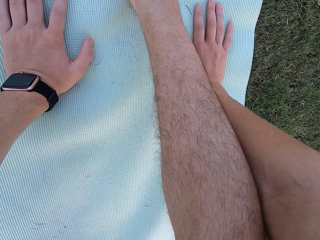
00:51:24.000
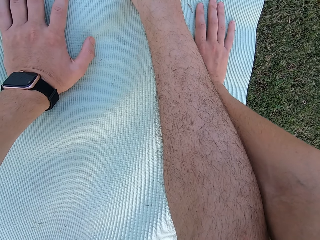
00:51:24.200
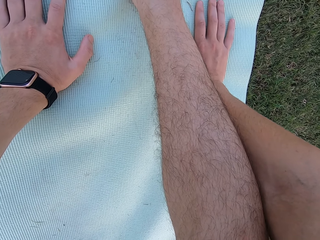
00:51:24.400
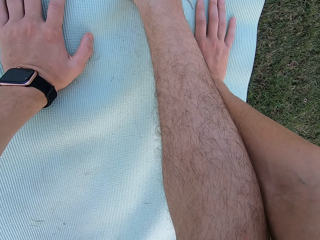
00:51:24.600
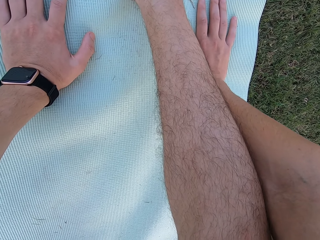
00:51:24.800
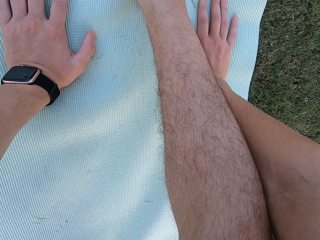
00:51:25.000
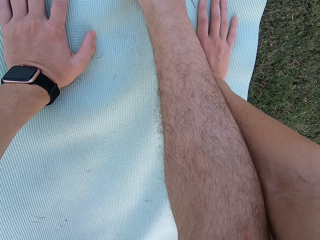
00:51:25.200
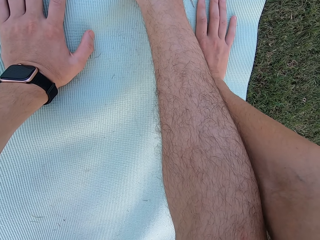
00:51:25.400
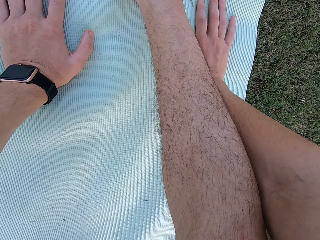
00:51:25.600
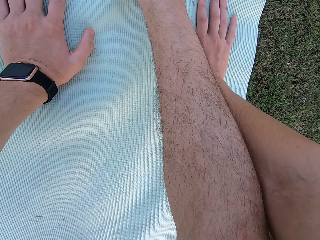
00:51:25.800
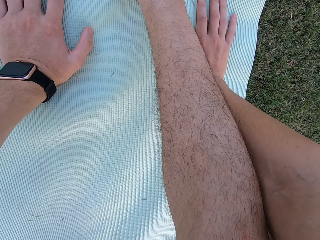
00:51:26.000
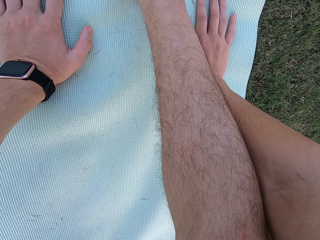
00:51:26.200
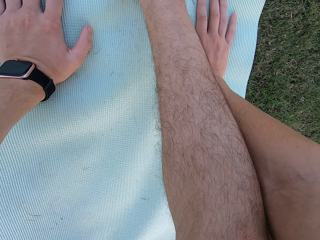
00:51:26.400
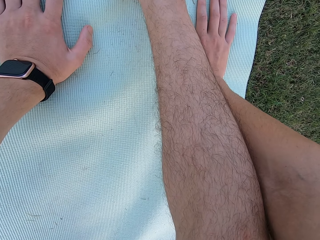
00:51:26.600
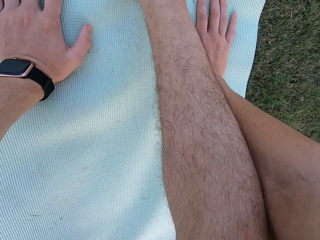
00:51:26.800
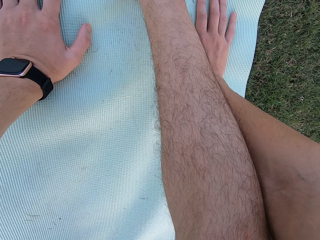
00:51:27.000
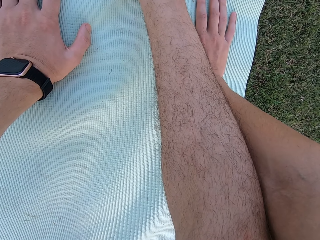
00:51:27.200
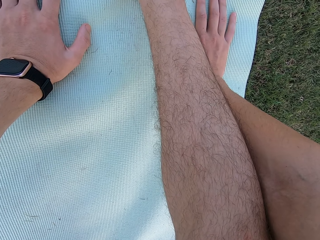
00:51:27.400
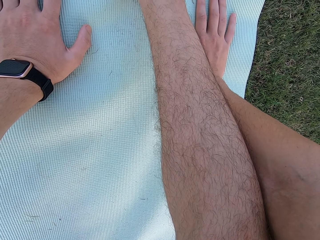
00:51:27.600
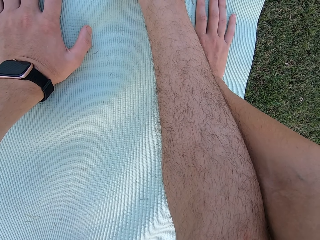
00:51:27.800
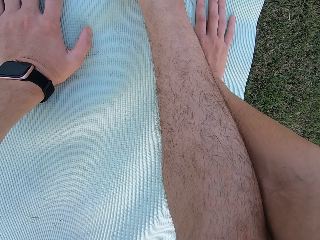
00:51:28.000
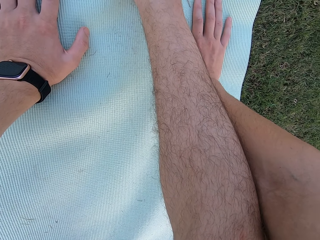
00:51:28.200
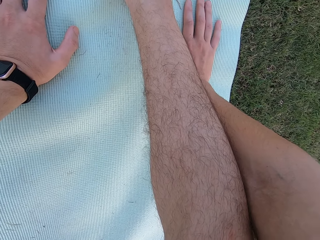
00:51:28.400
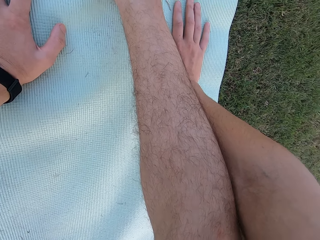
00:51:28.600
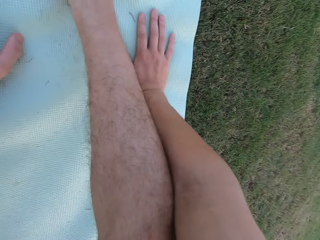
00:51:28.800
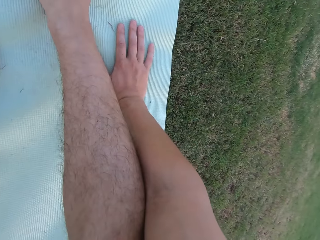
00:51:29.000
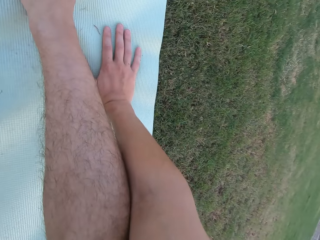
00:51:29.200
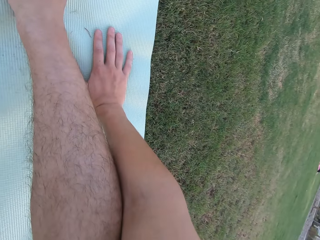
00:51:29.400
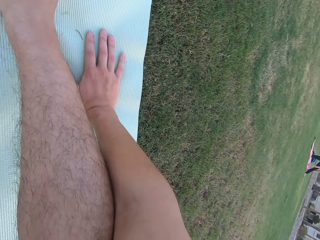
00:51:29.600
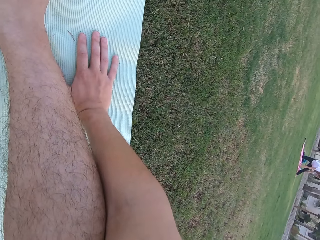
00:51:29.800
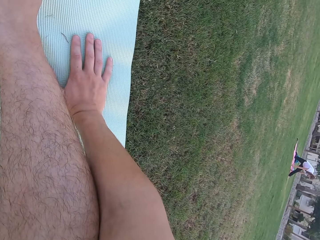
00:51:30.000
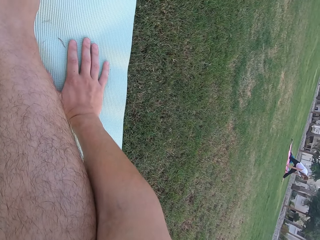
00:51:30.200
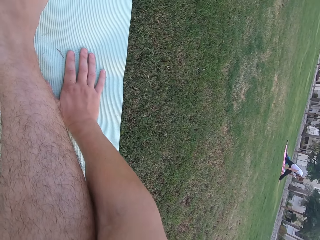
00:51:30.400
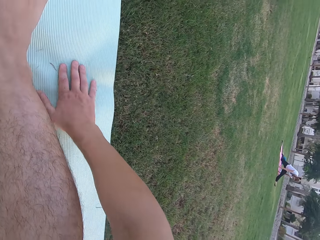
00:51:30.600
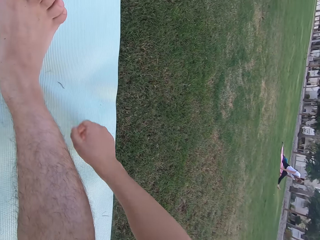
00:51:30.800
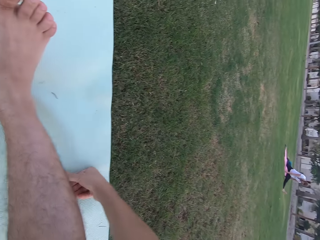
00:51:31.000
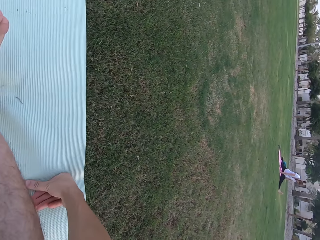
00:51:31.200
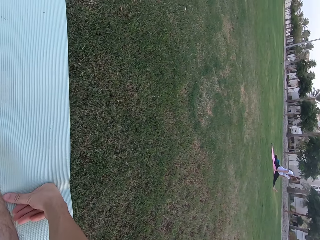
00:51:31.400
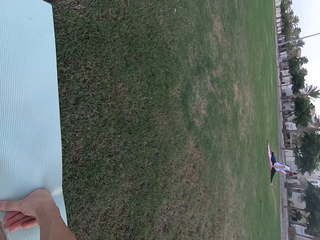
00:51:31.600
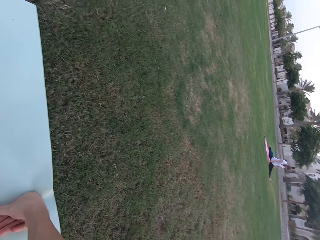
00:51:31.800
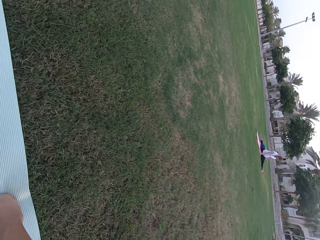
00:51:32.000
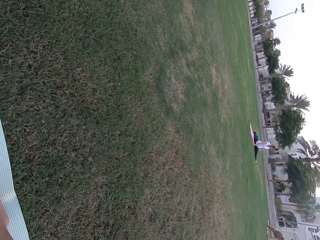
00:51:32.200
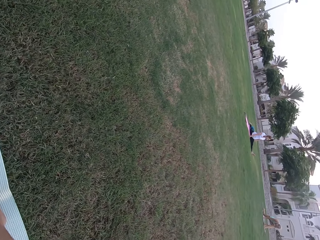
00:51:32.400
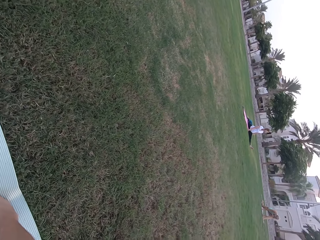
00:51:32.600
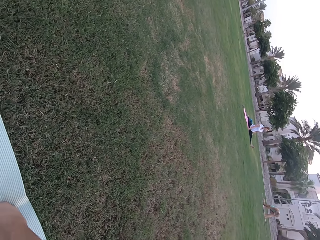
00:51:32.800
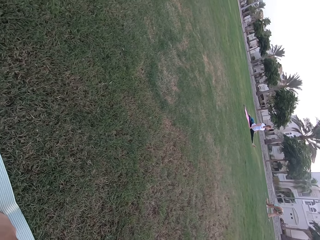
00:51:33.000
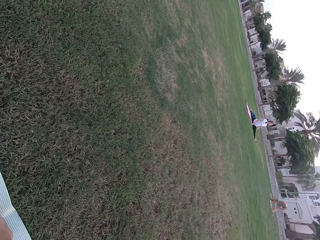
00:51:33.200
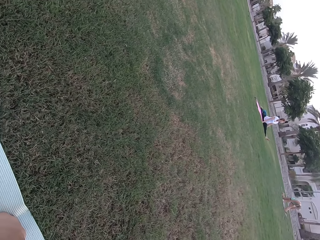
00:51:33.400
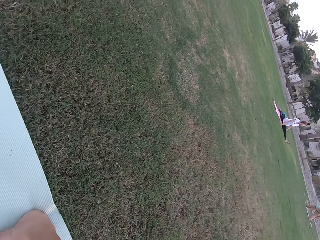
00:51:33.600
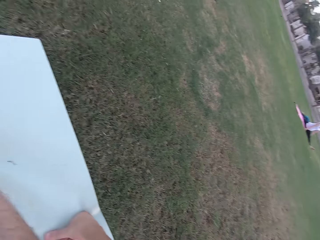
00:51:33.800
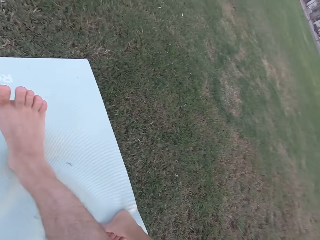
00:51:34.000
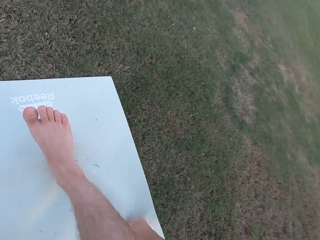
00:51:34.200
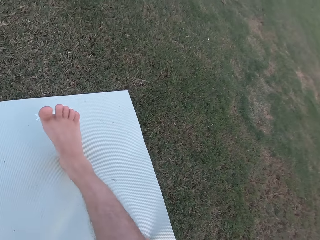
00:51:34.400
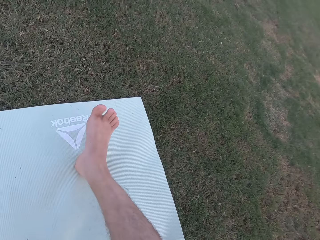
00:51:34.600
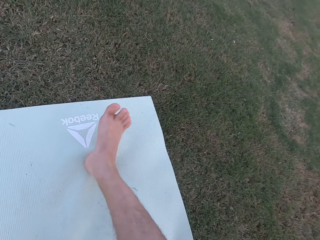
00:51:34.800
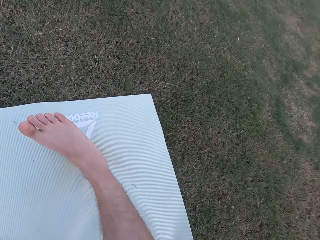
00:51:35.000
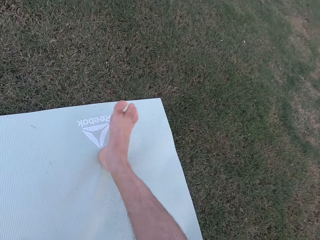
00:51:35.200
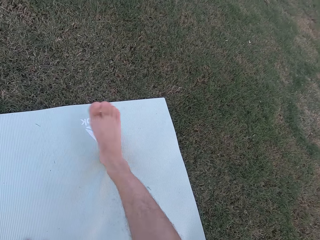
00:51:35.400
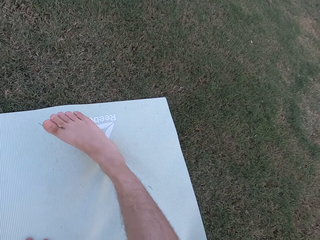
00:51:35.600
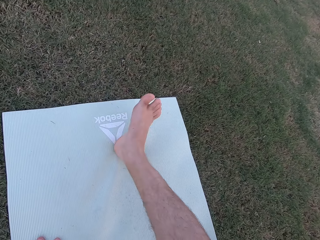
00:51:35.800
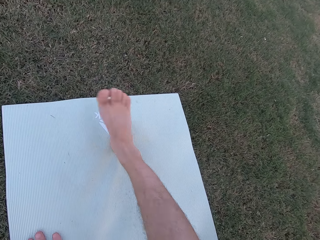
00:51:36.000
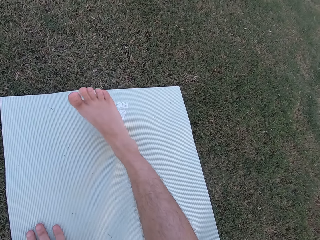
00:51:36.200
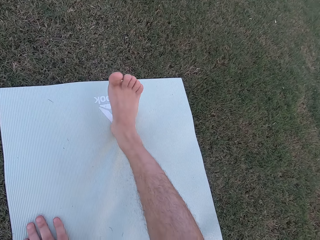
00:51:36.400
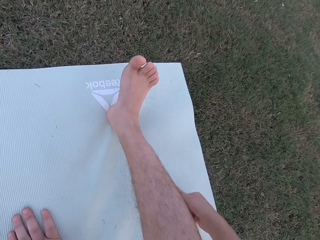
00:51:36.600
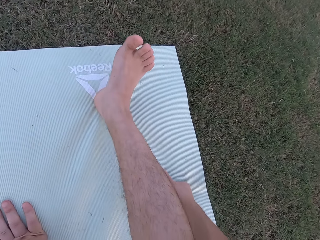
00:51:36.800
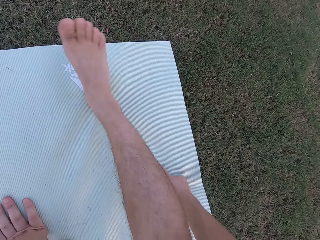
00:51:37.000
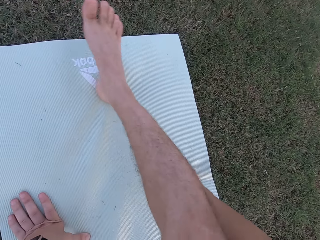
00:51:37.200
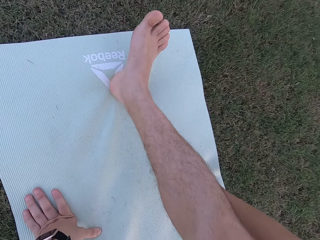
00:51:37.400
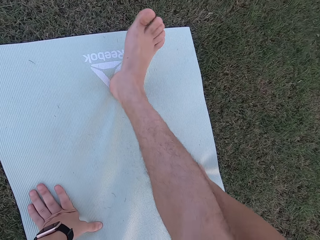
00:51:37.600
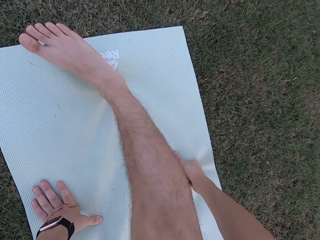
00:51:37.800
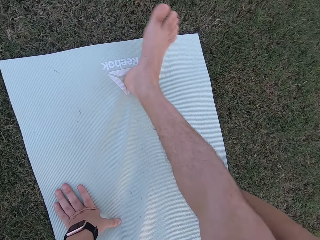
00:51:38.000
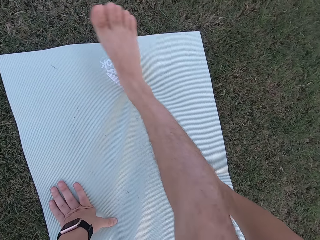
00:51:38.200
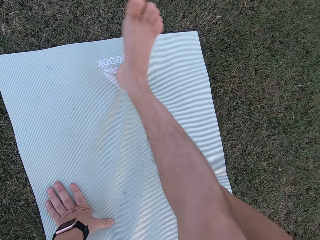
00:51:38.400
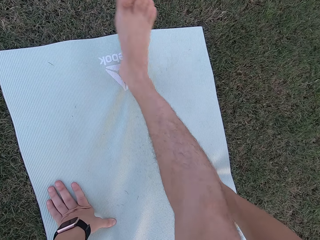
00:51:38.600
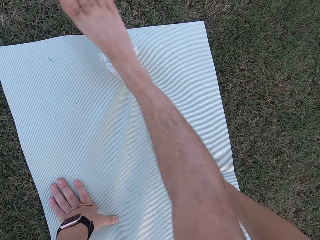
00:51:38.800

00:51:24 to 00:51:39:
The camera wearer looks around the field. He stares at a person. The person stretches her legs on the ground. The camera wearer looks around the field. He stretches his legs on the exercise mat. He moves his leg.

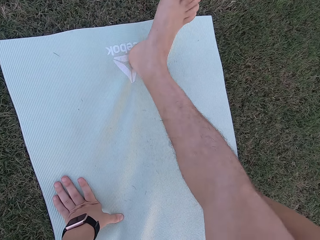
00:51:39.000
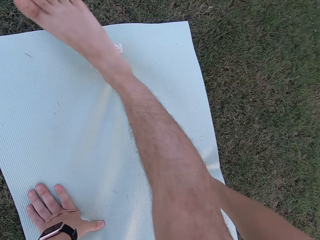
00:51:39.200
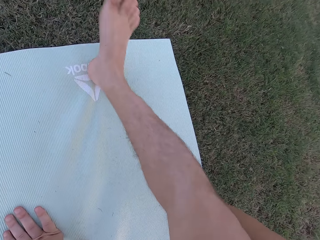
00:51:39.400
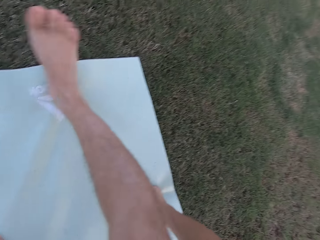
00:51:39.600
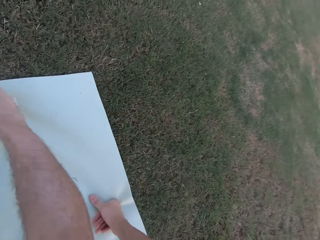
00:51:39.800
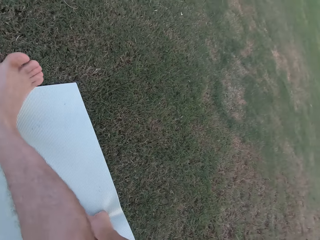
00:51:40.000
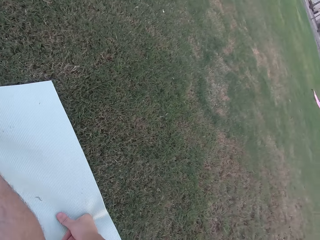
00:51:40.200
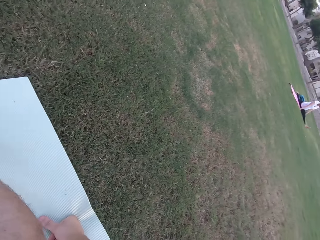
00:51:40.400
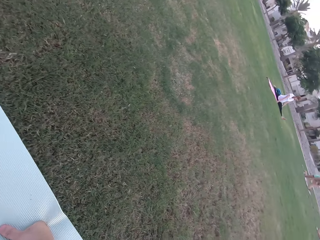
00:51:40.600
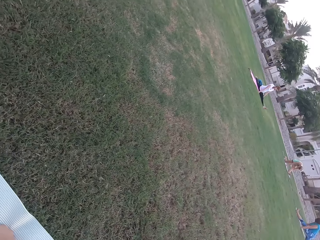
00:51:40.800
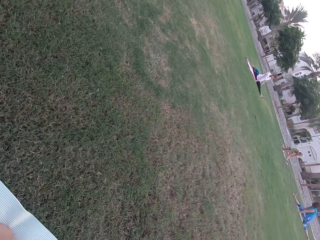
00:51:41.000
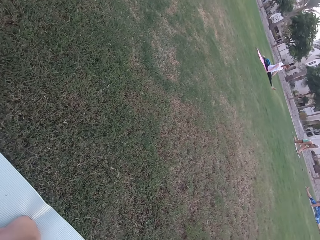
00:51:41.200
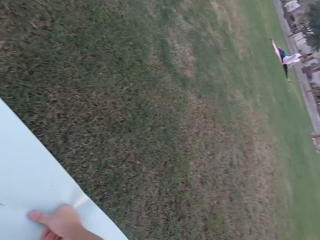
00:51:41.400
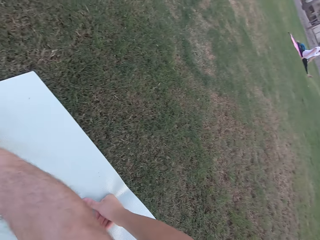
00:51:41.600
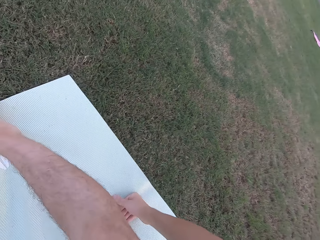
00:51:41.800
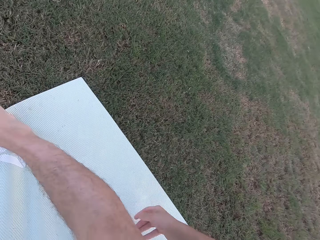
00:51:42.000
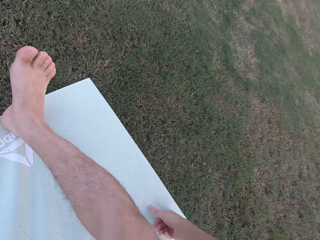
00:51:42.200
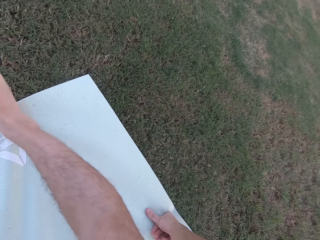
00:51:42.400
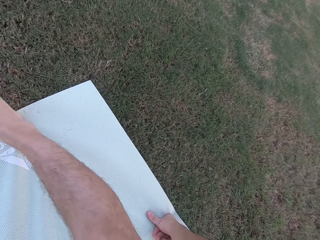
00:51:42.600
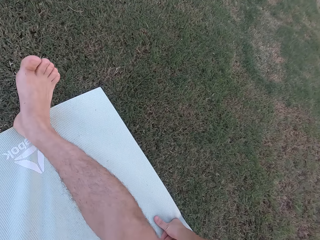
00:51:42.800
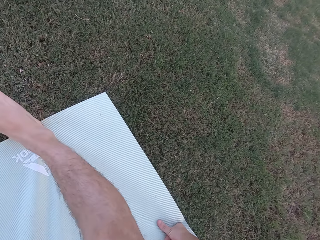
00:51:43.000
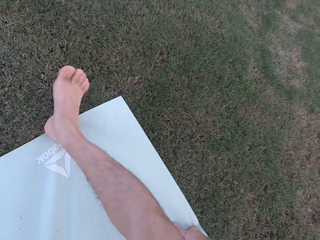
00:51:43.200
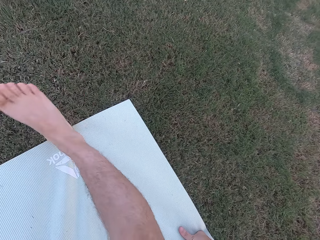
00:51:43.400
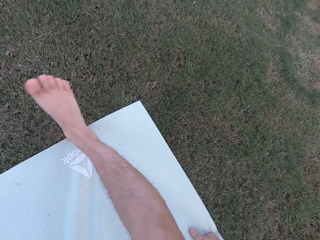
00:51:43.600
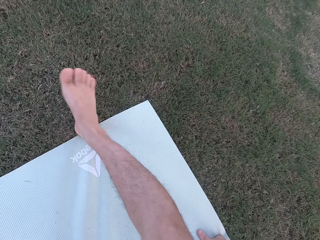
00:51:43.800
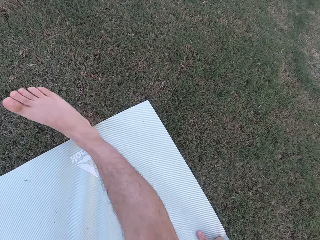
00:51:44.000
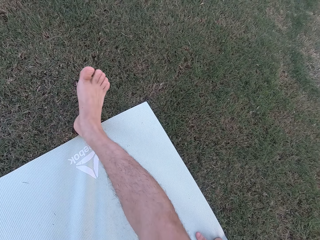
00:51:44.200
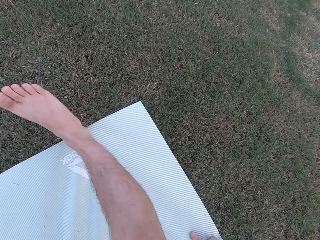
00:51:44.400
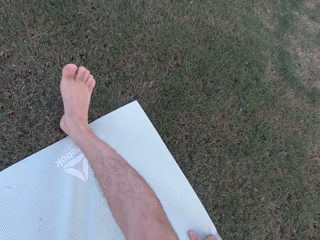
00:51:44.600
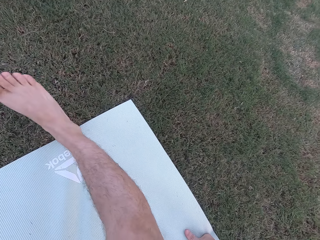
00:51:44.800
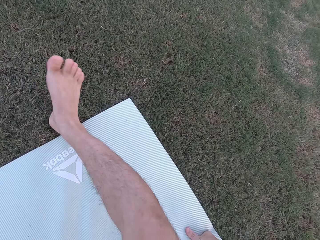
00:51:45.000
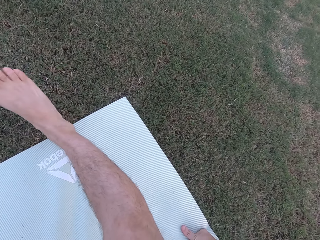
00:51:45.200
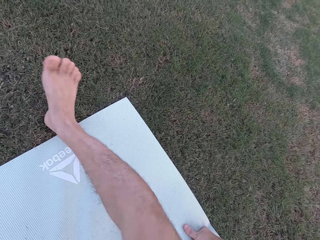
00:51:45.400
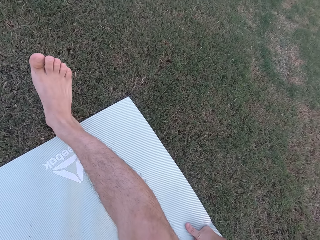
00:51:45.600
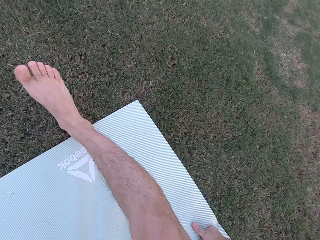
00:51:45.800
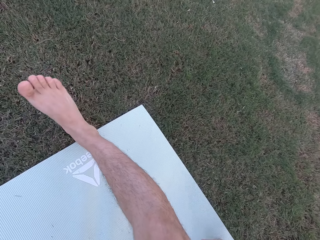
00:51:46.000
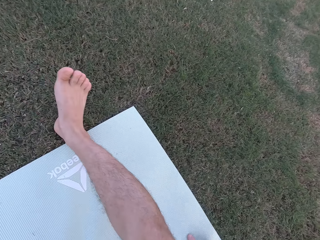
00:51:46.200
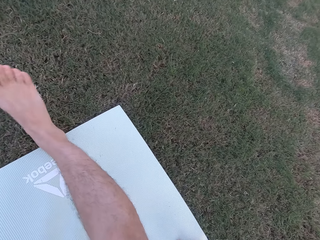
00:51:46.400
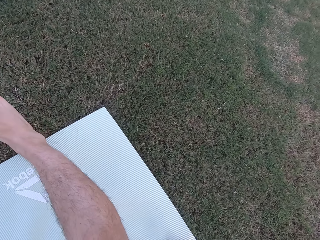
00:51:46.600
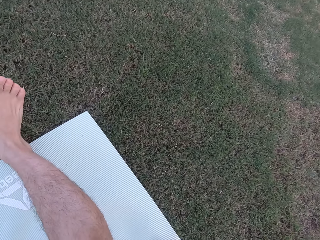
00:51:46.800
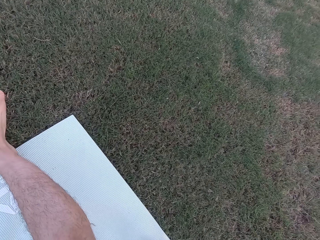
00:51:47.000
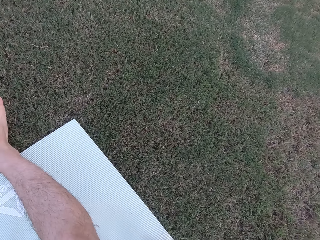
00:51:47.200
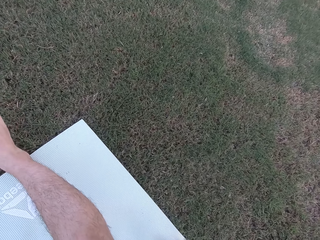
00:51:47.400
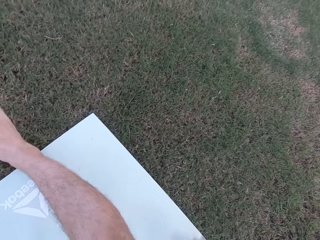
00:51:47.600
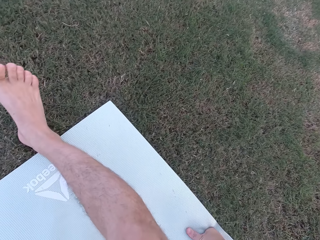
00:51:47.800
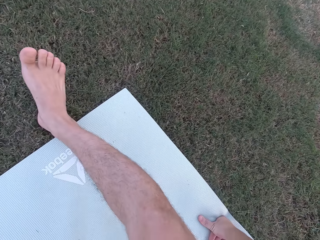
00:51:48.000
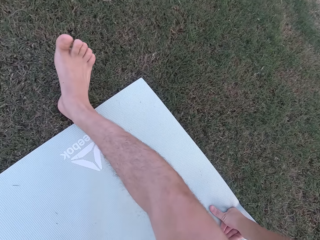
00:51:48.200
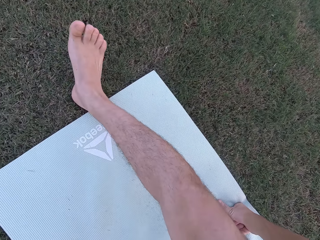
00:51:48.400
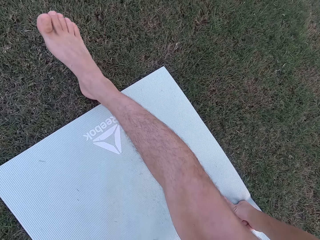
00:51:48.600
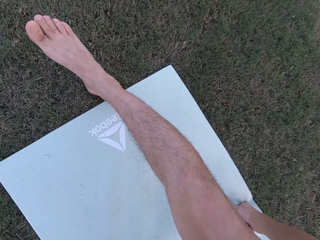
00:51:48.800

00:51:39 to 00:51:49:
The camera wearer looks around the field. He stretches his legs on the exercise mat.
